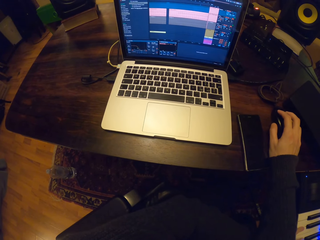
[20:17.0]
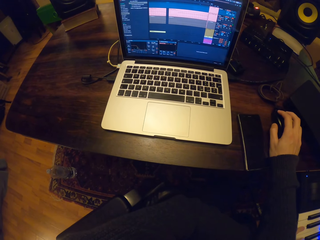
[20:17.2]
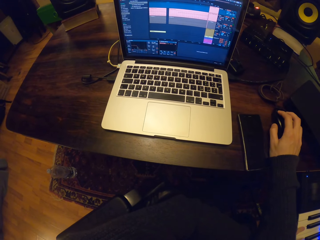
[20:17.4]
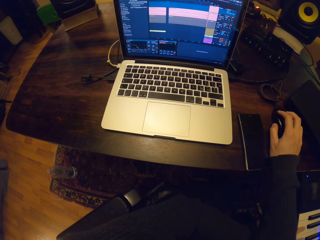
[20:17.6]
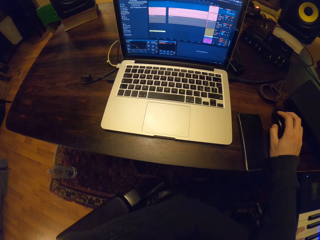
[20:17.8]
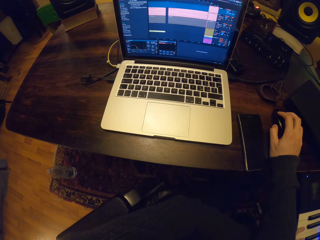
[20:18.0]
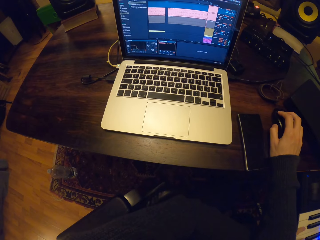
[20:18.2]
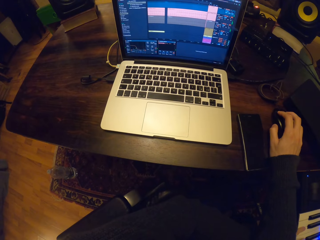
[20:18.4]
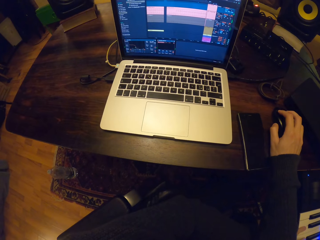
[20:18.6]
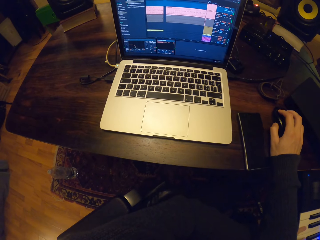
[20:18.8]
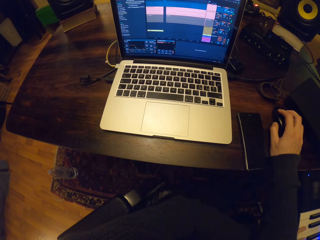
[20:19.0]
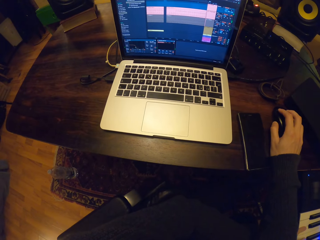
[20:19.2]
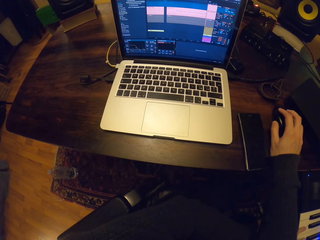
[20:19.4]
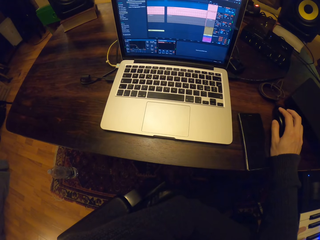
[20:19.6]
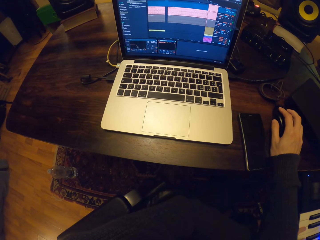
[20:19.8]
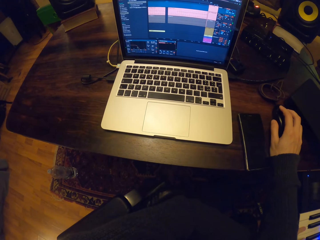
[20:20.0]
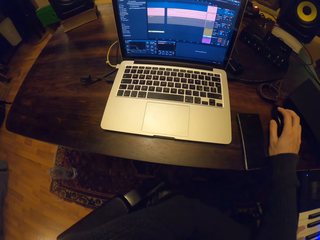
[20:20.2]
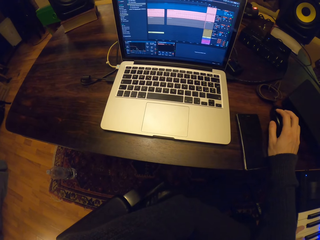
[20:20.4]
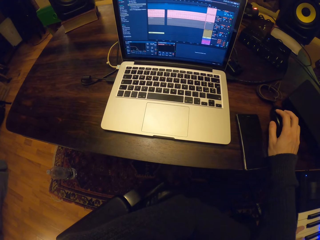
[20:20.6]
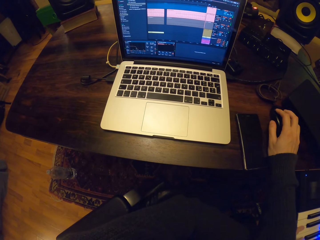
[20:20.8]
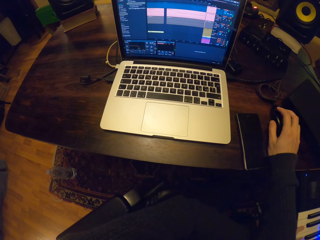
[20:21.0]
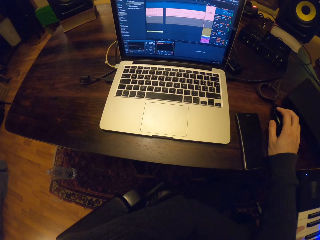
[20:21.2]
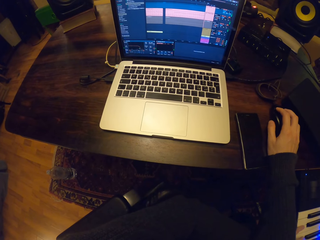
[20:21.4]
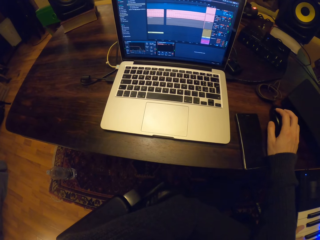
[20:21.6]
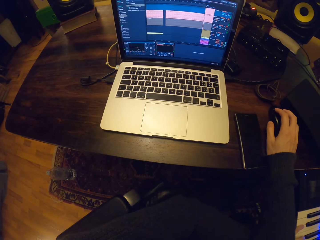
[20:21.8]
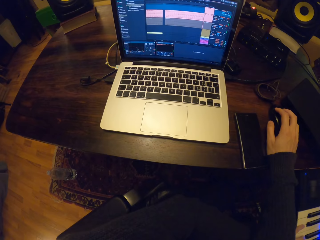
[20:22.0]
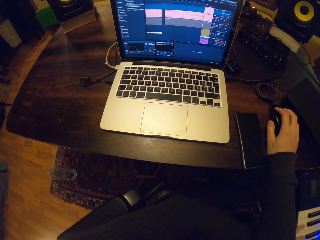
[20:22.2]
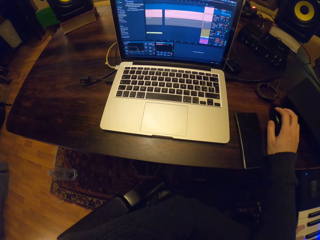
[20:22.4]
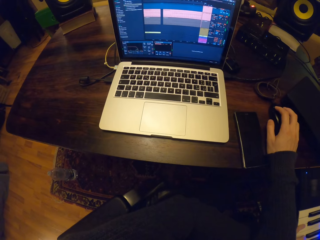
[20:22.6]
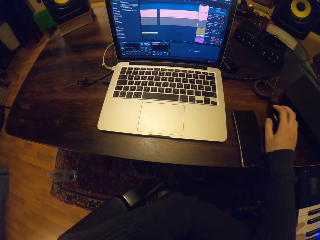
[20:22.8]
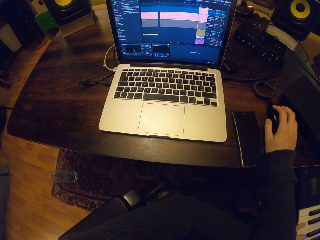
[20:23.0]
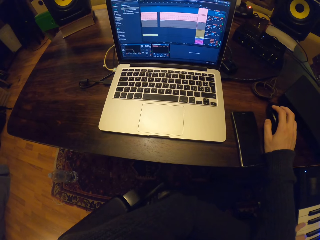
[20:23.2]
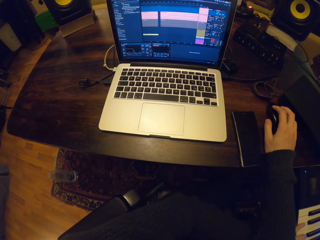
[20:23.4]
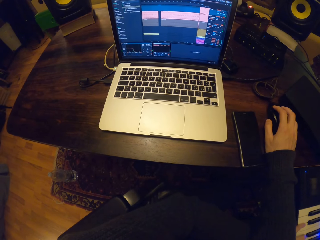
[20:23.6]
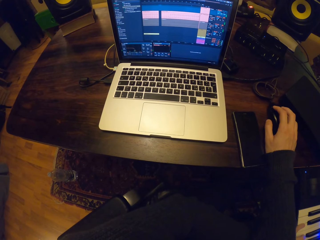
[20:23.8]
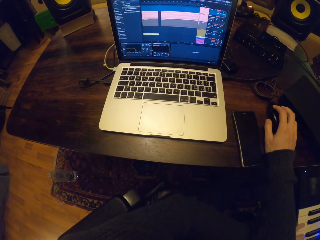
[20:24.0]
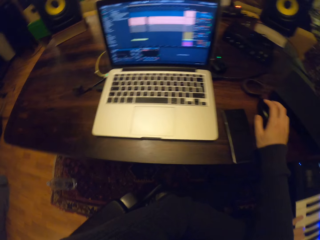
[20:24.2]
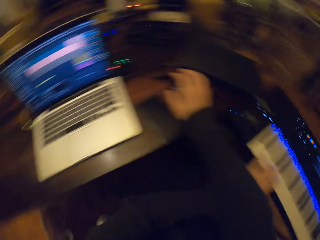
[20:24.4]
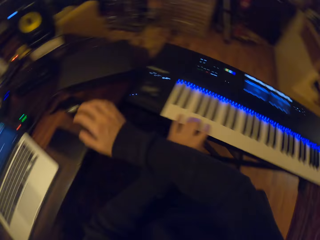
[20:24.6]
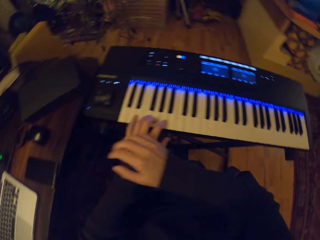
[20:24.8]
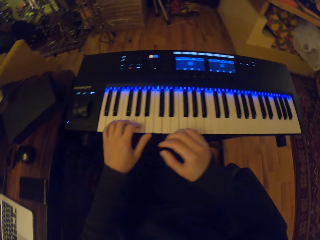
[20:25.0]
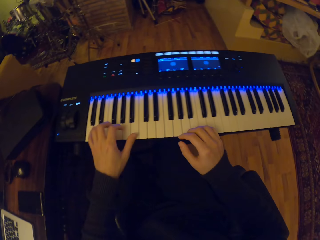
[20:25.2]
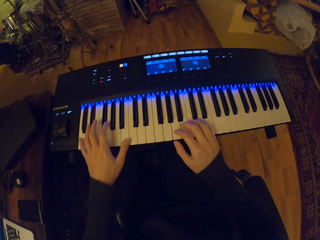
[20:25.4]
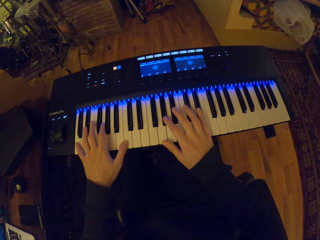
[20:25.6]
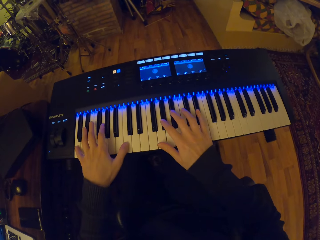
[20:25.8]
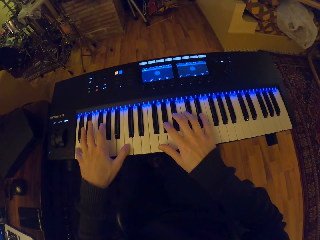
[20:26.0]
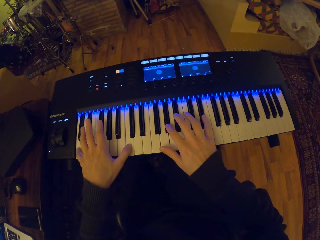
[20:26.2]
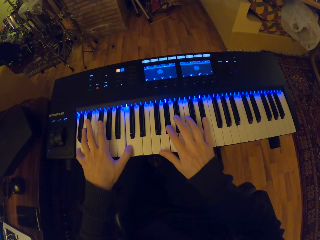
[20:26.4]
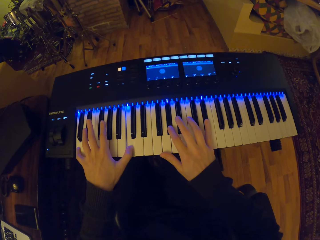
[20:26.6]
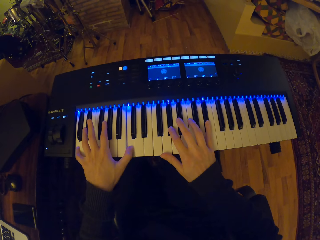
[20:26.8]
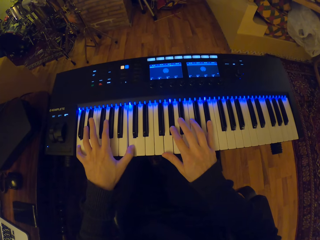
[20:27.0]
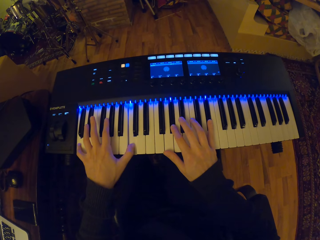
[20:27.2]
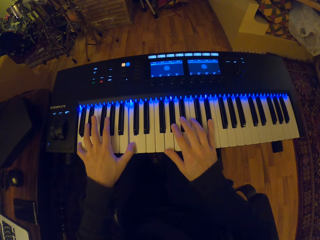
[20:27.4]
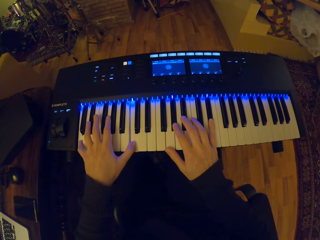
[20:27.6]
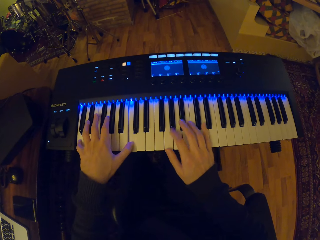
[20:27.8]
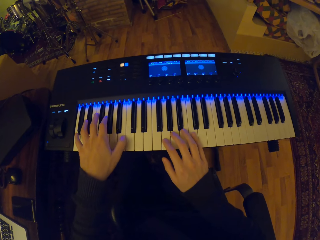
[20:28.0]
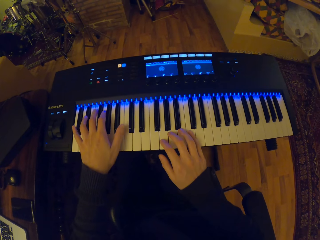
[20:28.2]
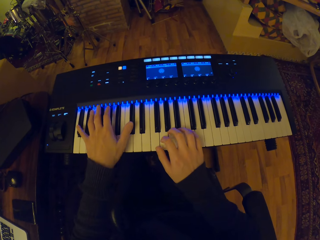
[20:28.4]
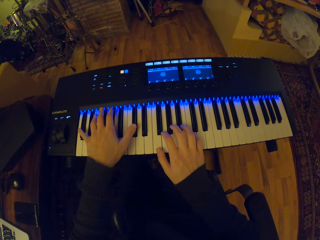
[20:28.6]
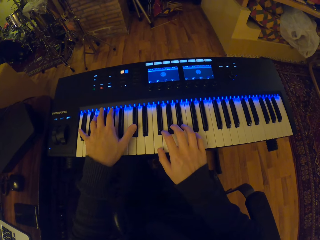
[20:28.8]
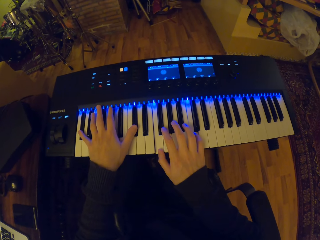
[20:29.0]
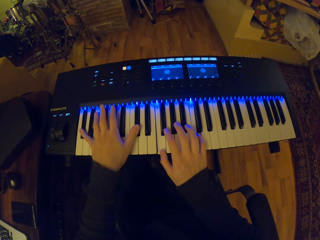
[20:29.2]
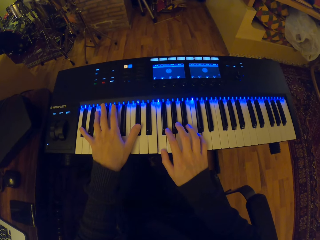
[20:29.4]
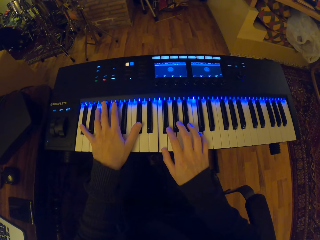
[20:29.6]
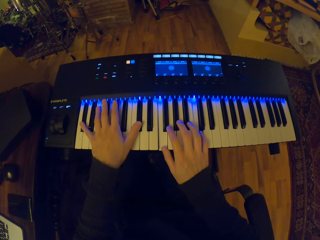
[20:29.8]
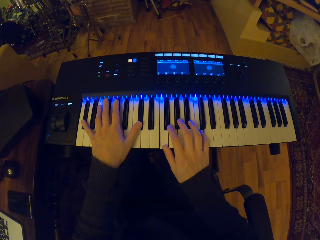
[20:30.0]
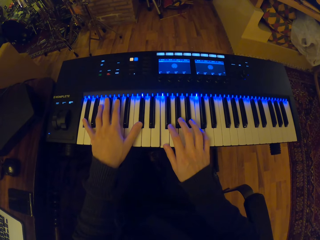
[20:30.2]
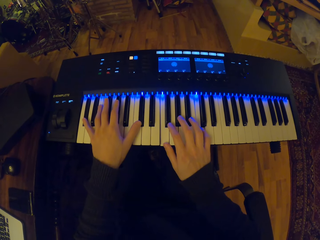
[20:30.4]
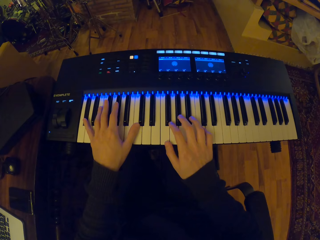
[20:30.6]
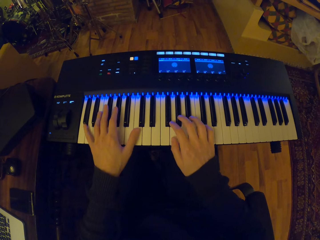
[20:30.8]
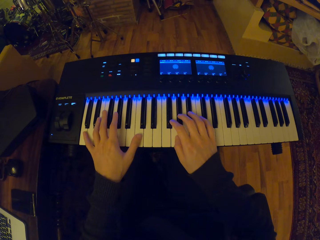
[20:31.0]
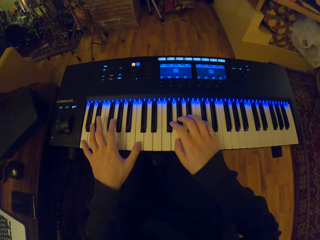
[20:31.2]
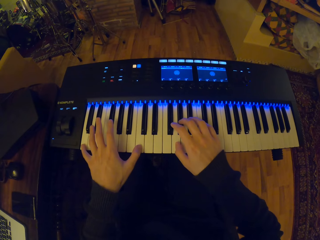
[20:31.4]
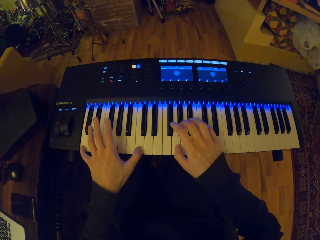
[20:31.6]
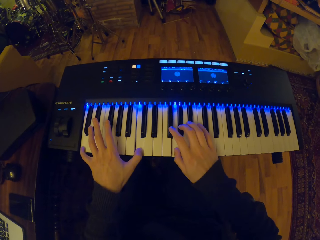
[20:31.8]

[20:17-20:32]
The camera wearer looks at a piano. He plays the piano on the piano stand with both hands. He places hands on the piano keyboard. He plays the piano.

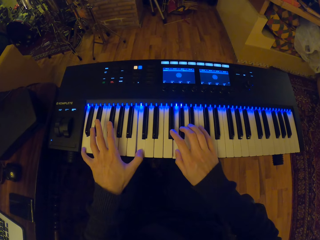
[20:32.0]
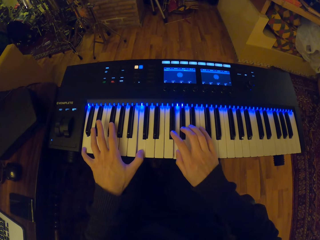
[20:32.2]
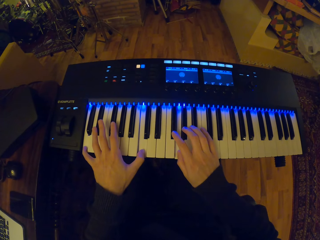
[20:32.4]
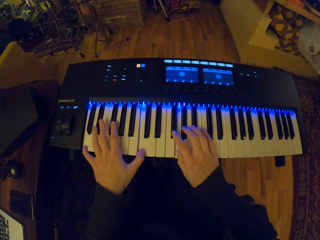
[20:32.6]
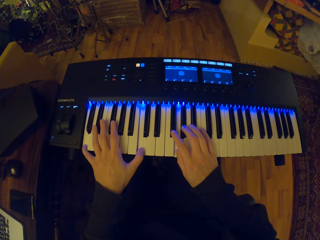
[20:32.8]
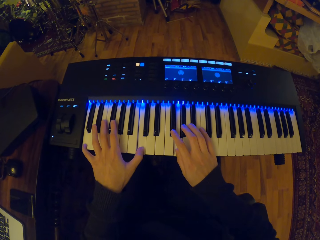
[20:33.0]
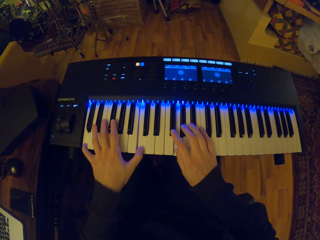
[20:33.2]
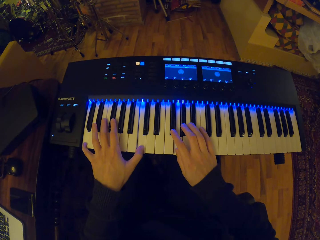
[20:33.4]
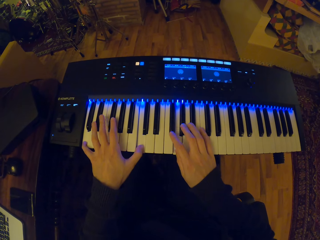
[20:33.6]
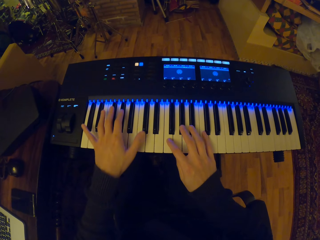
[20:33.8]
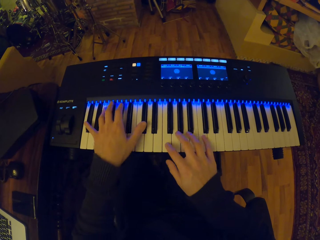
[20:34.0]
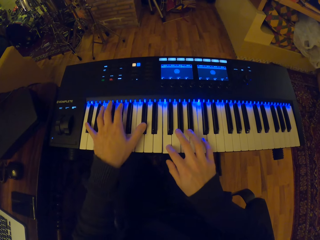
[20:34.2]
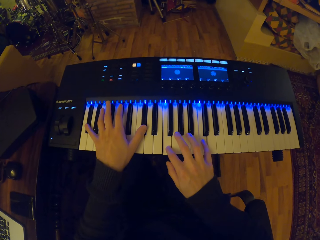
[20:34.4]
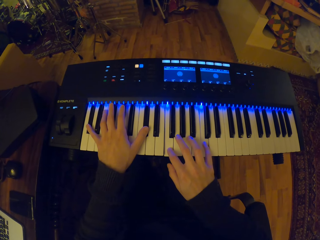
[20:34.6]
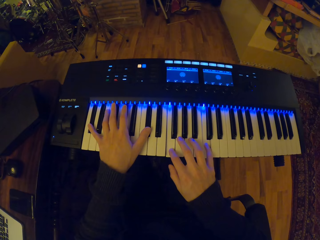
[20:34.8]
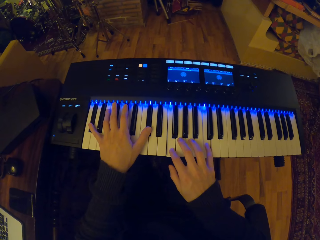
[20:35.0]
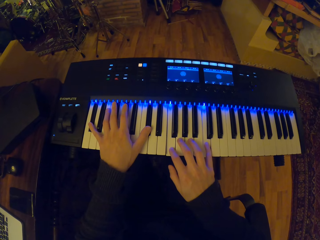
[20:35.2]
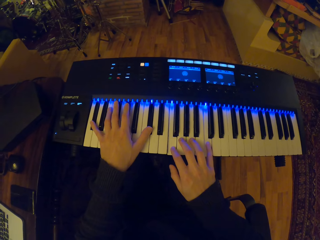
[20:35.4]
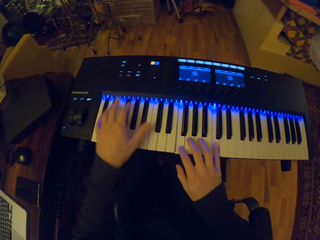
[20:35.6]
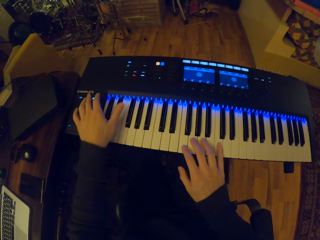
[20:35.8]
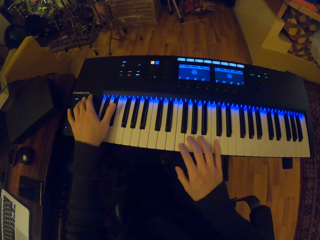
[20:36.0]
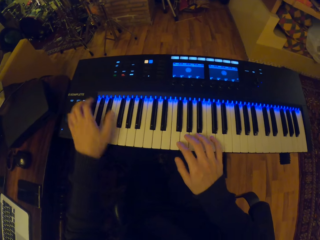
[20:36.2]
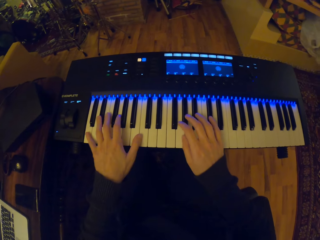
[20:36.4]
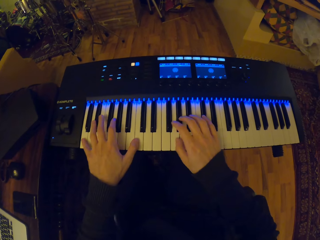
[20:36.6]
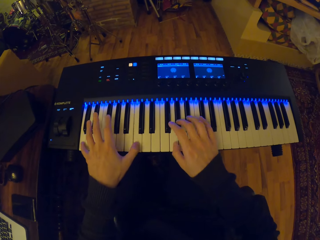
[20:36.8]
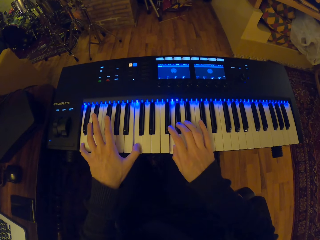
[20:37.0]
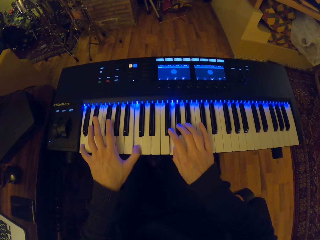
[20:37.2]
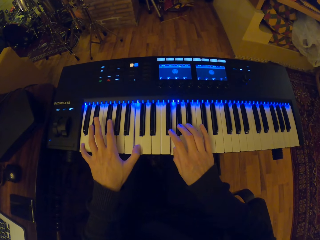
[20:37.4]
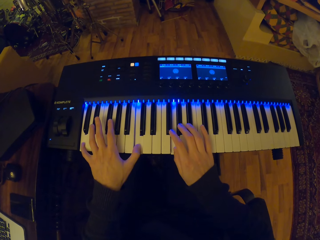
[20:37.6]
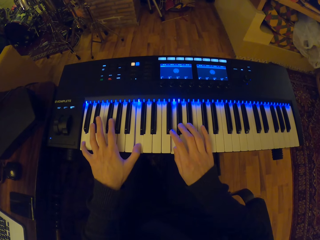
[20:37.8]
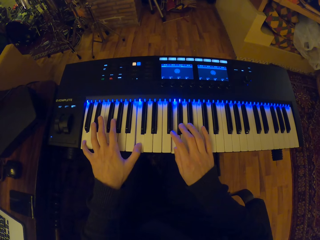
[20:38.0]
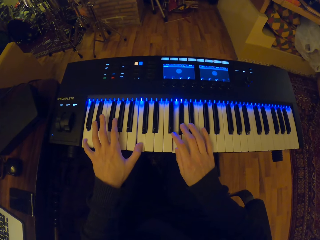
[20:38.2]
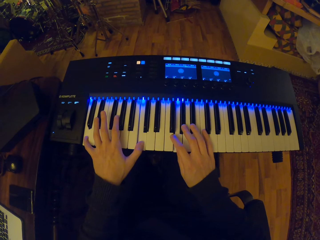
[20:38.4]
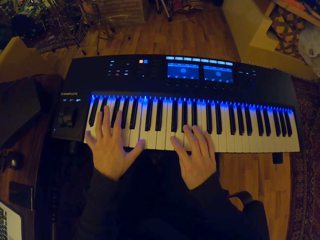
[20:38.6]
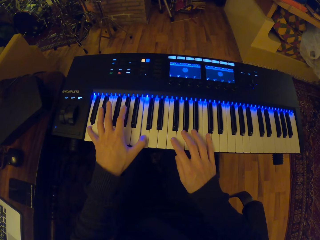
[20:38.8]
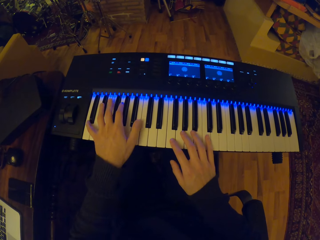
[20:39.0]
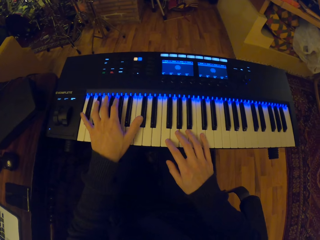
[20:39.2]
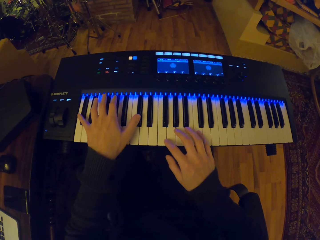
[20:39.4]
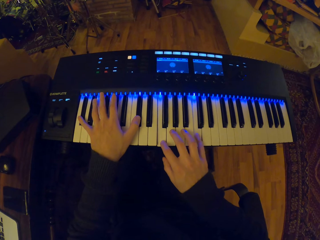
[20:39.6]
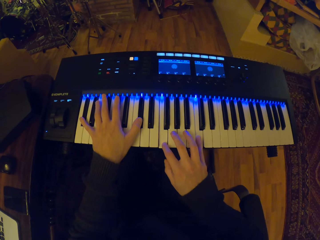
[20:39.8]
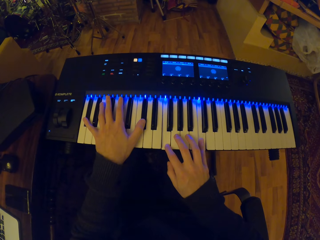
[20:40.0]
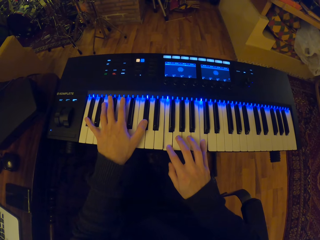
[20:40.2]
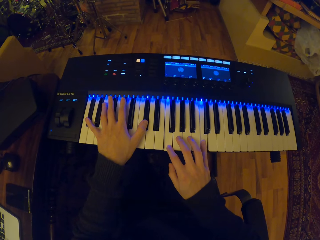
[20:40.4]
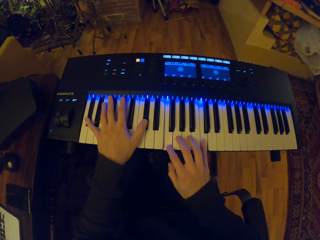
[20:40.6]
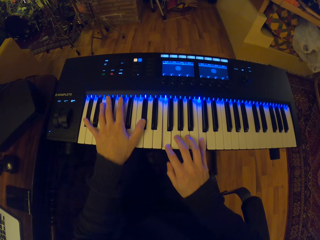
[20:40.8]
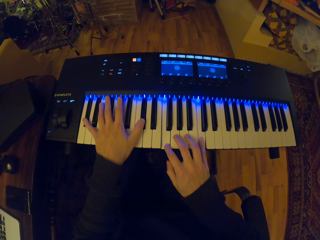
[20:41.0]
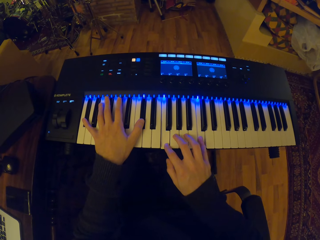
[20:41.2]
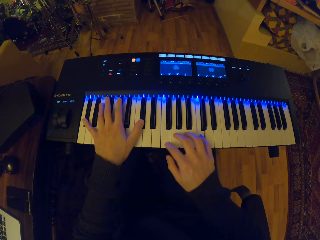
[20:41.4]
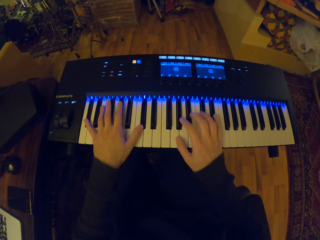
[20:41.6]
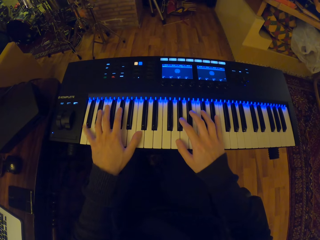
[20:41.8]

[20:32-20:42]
The camera wearer taps a button on the piano with his left hand. He plays the piano on the piano stand with both hands.
